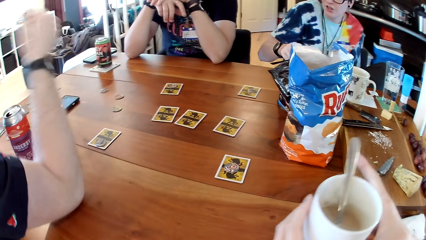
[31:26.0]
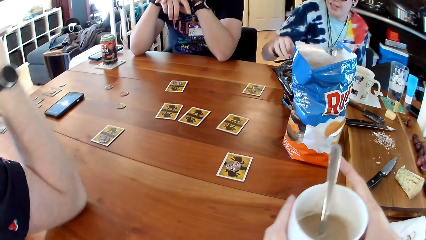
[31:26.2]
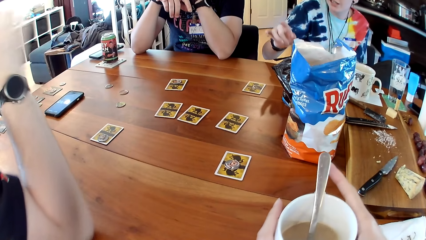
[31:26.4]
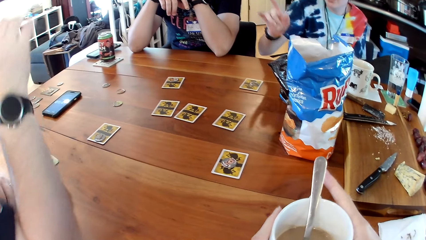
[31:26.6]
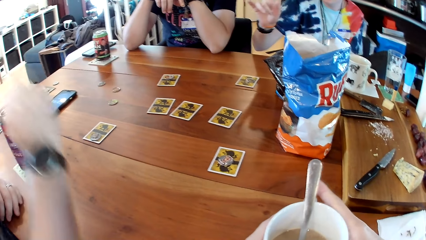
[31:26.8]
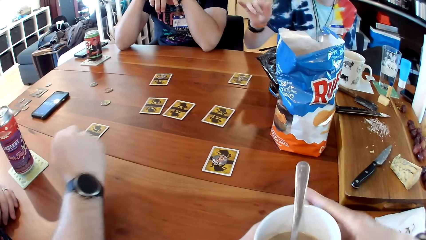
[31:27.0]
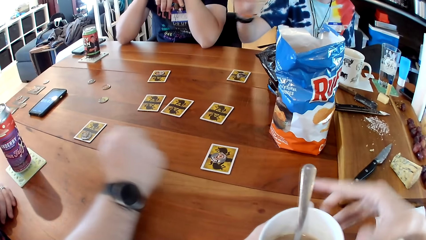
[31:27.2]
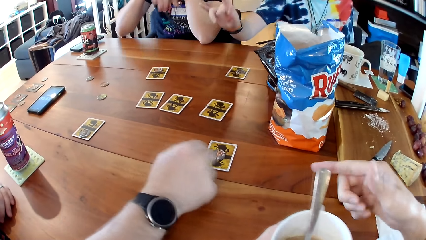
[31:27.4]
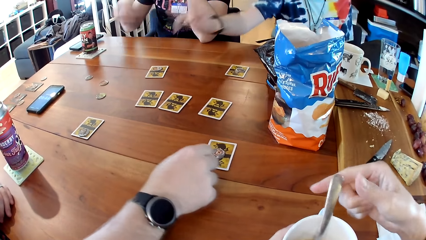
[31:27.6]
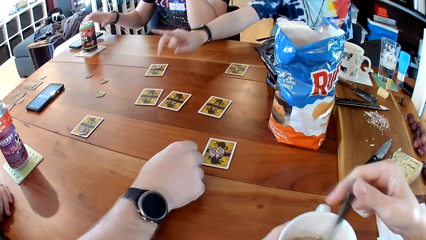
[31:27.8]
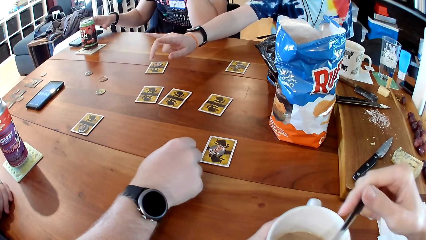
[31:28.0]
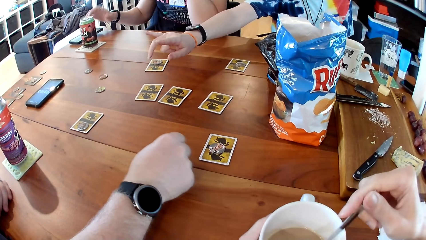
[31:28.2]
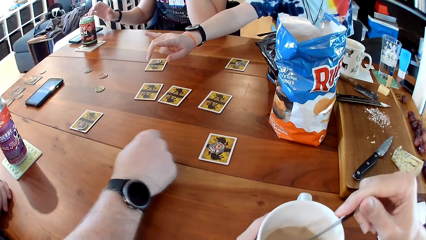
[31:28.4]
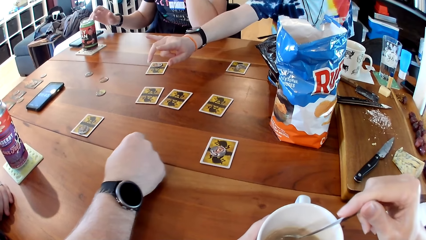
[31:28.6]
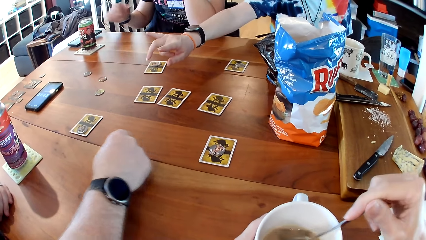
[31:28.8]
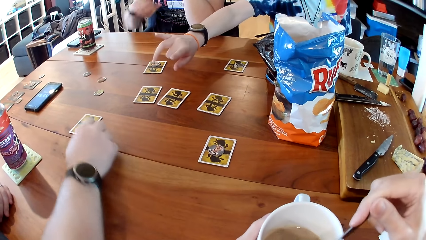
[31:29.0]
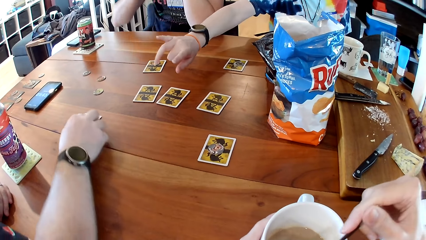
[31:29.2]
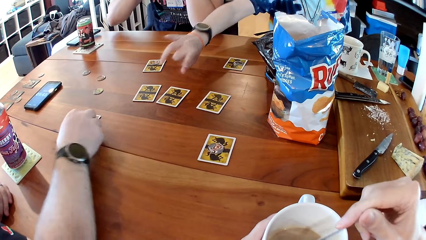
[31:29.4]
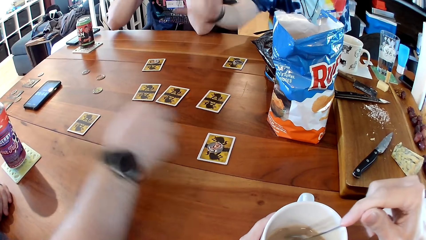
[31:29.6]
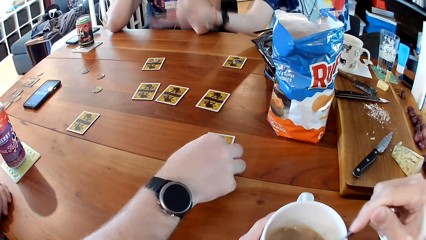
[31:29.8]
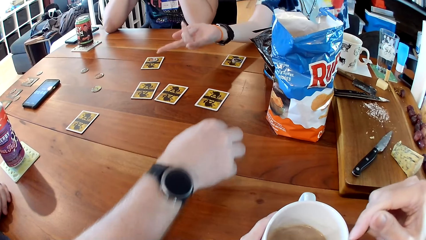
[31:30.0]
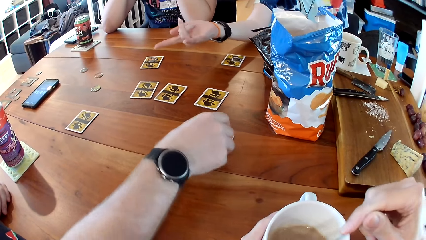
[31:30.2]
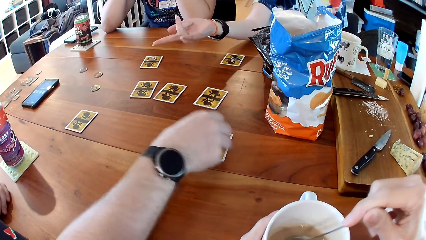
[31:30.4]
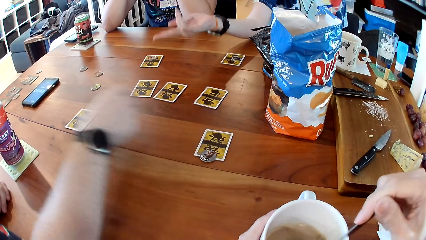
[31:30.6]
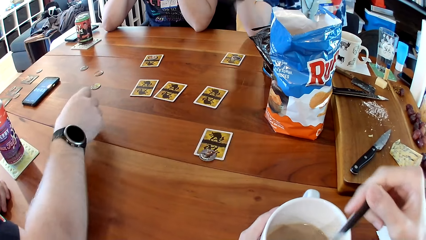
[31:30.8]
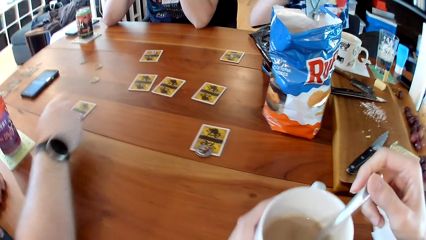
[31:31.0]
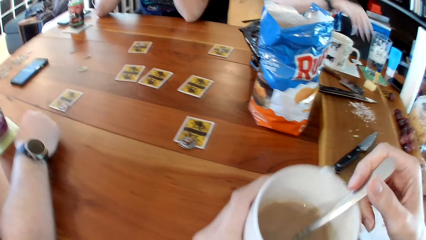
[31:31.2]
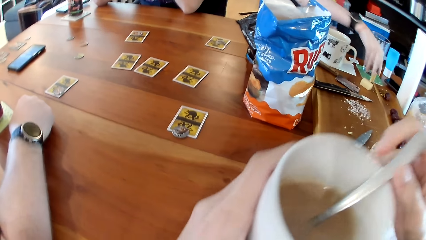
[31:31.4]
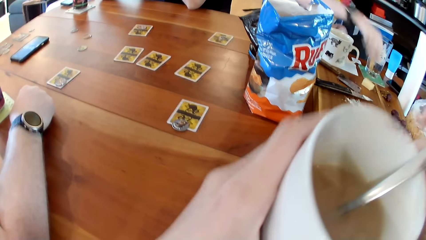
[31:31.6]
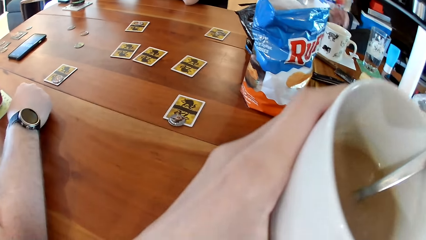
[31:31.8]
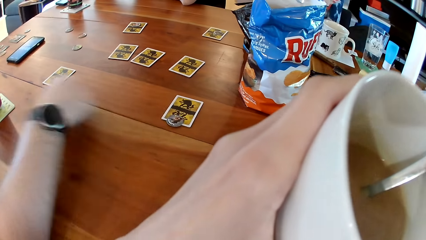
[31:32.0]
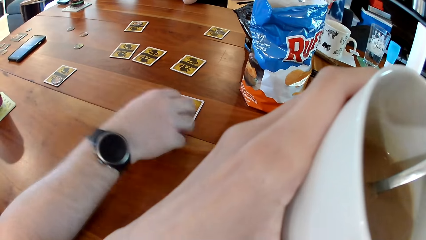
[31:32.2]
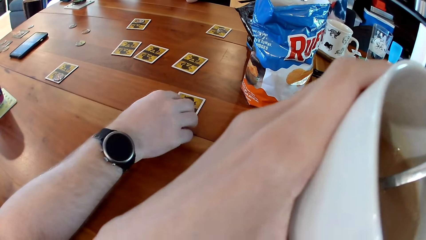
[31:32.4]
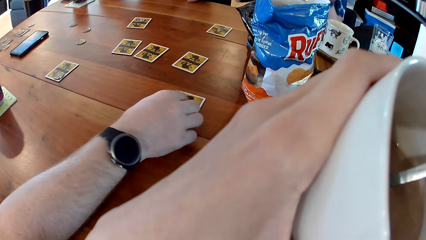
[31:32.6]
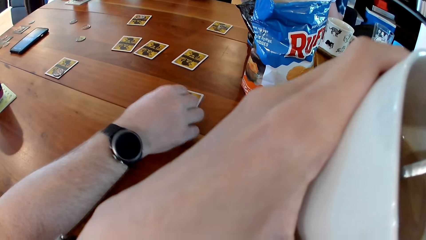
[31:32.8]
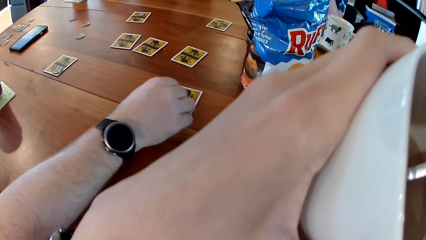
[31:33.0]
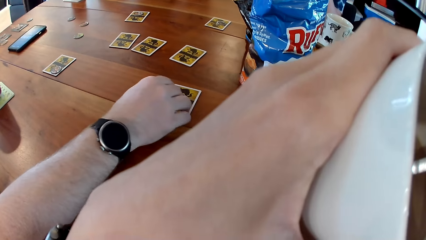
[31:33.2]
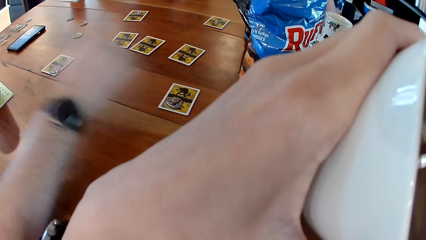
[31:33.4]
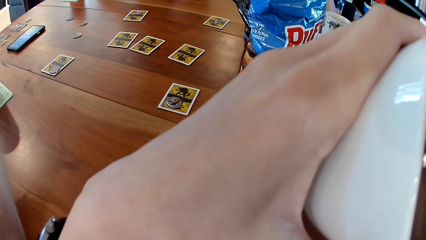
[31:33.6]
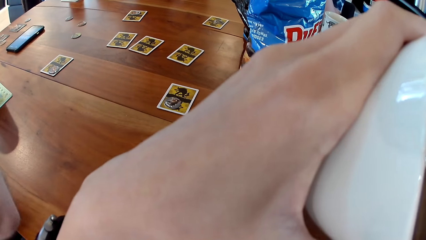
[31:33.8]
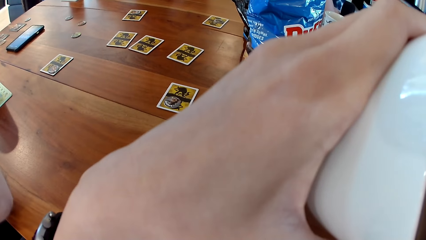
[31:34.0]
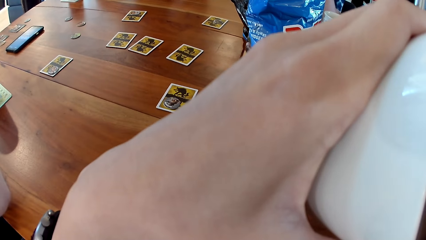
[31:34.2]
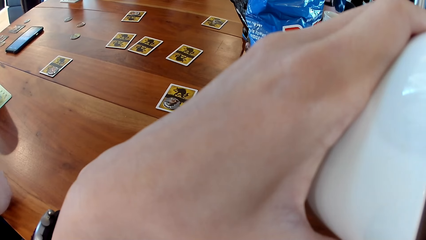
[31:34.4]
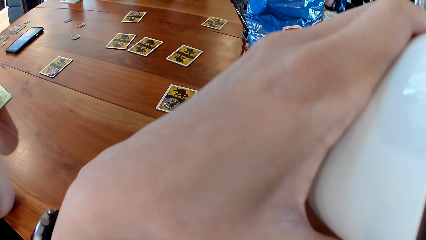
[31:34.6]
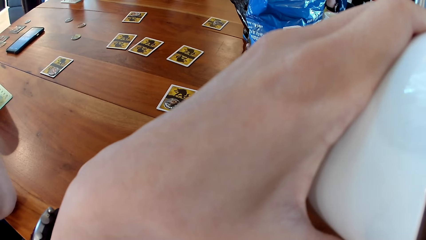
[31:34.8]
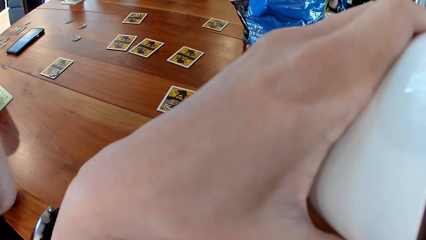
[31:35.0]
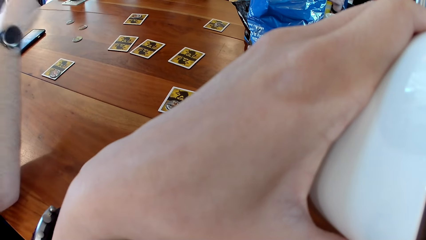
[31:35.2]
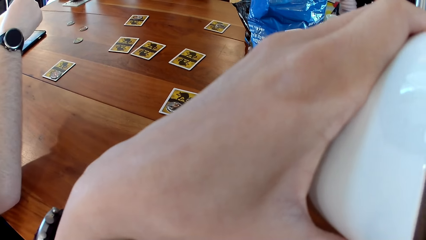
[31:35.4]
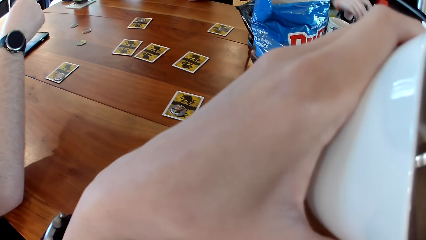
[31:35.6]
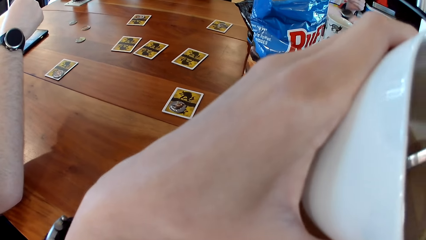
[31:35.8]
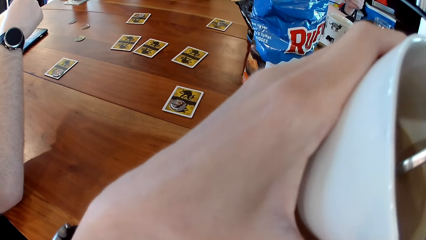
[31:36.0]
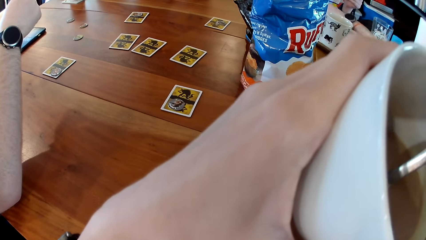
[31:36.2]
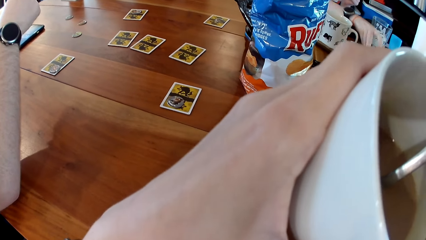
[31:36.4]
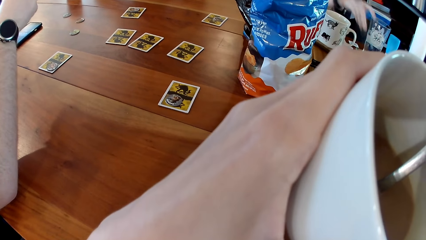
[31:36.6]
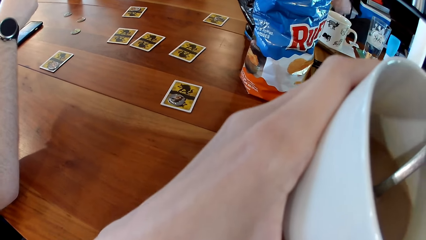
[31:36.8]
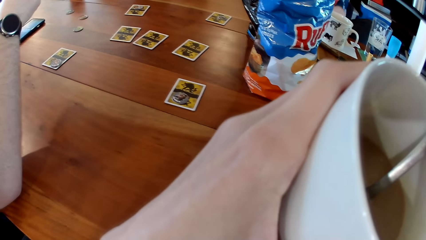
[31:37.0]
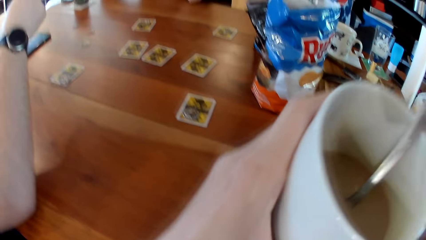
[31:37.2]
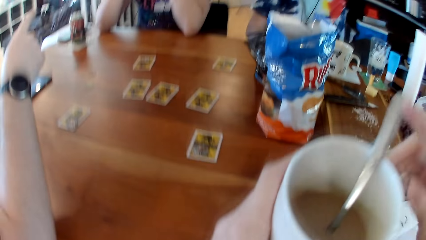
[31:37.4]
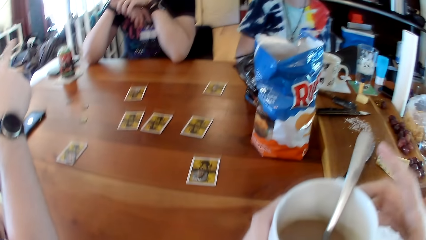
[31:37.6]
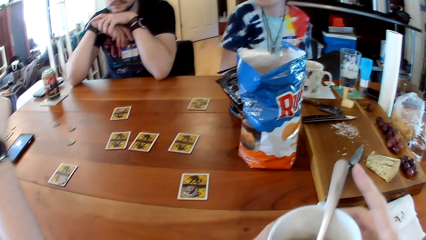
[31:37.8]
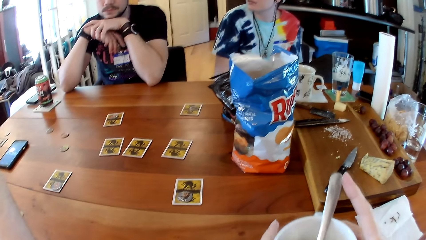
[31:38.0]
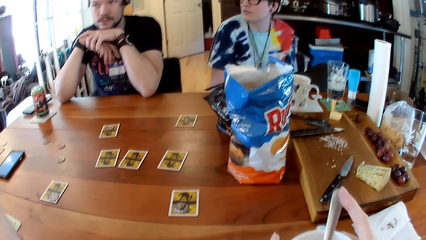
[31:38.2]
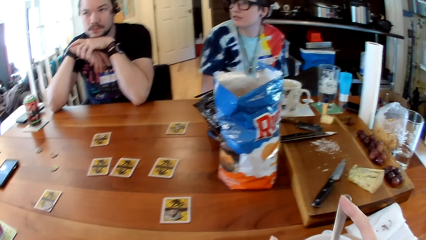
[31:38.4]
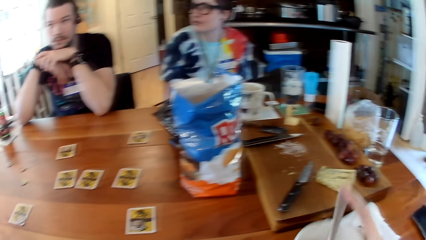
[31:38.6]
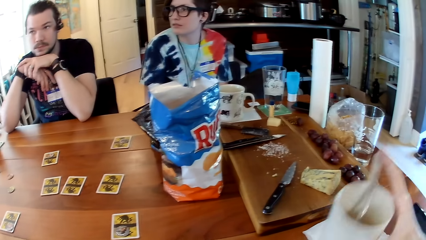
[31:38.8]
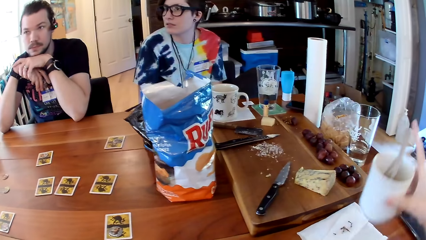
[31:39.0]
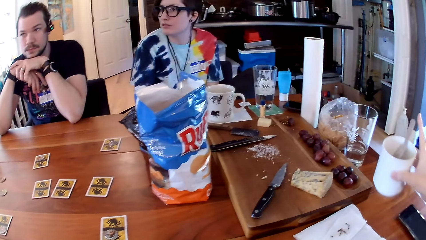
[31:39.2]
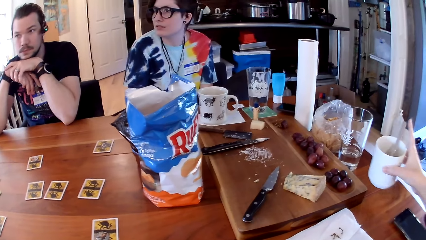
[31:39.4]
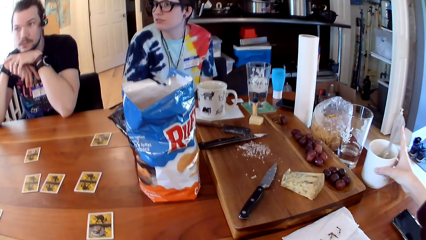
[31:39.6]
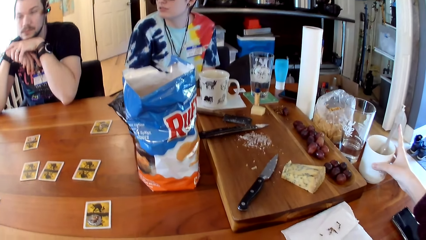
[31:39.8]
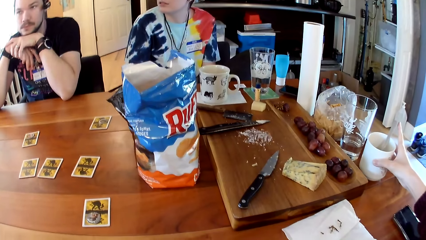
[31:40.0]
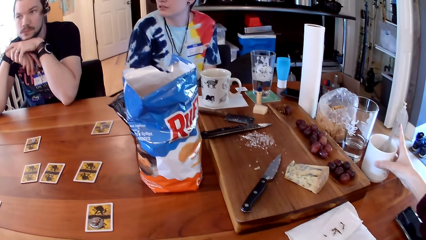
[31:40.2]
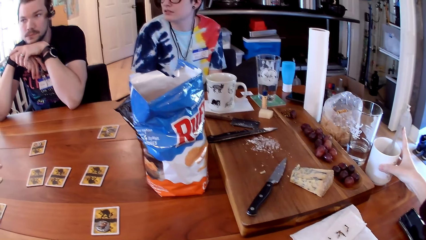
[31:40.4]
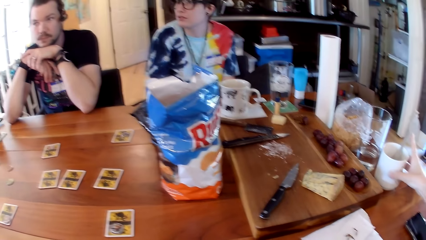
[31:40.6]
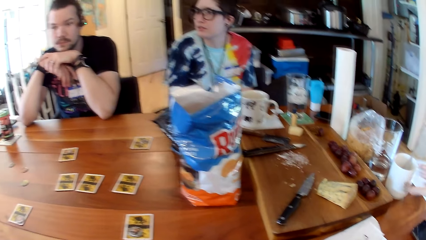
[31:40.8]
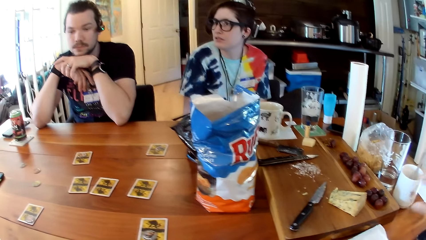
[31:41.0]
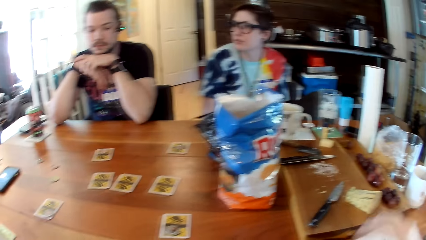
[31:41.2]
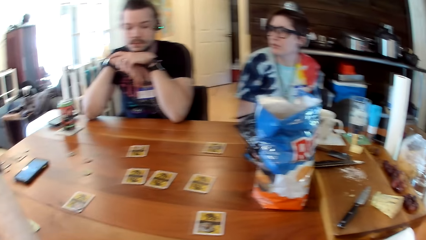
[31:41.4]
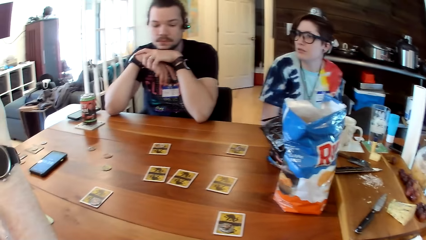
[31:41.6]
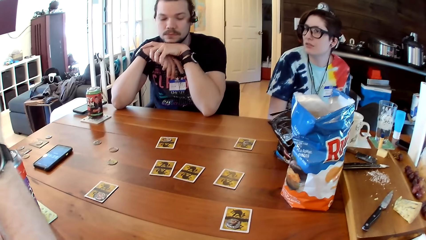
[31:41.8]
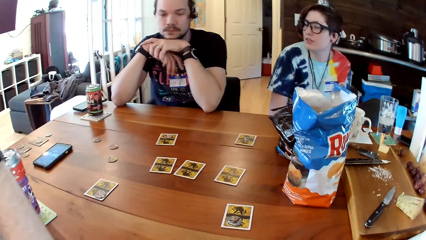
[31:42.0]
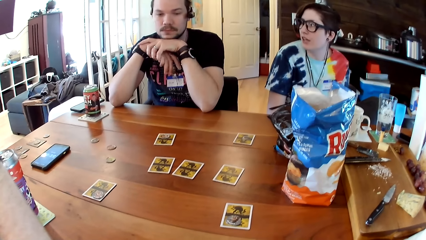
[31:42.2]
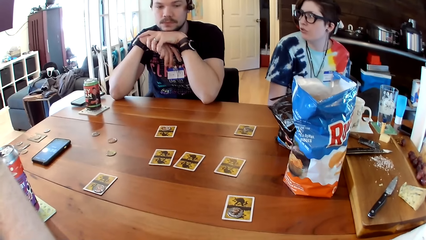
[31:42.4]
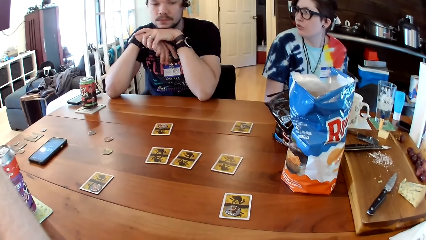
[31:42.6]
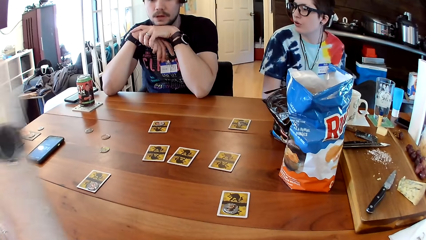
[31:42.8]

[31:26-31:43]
The camera wearer holds the cup with both hands. She stirs the beverage in the cup with a spoon in her right hand. A man picks the chip from the card with his right hand. The man drops the chip on the card with his right hand. A woman picks a tube of chapstick from the table with her right hand. The camera wearer drinks from the cup in her left hand. The man adjusts the chip on the card with his left hand. The woman drops the tube of chapstick on the table with her right hand. The camera wearer drops the cup on the table with her right hand.
